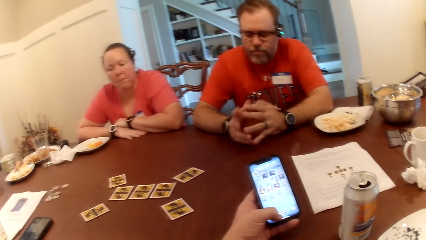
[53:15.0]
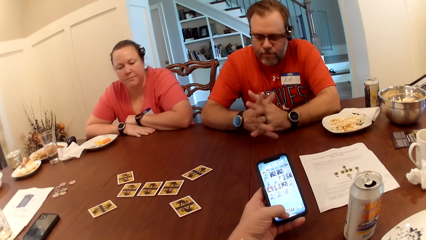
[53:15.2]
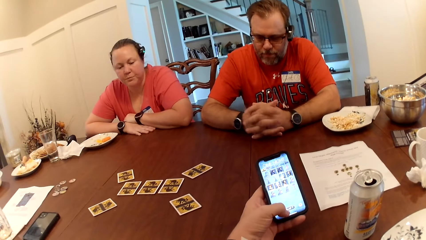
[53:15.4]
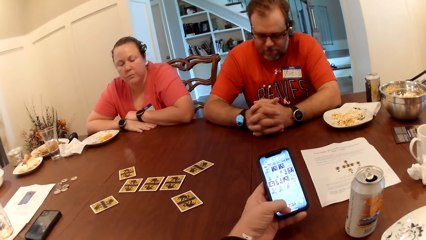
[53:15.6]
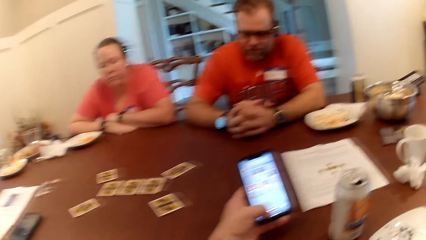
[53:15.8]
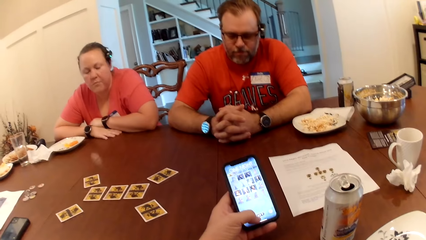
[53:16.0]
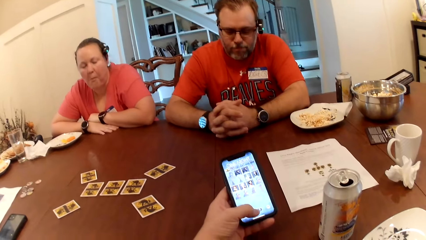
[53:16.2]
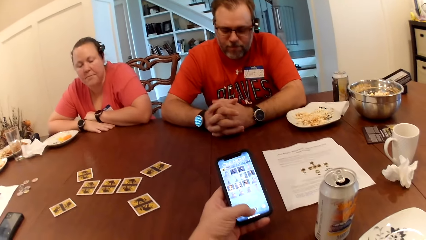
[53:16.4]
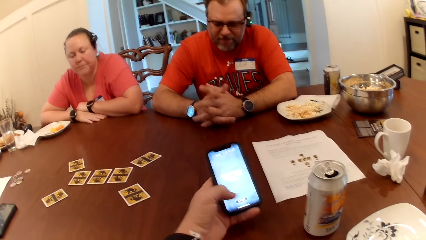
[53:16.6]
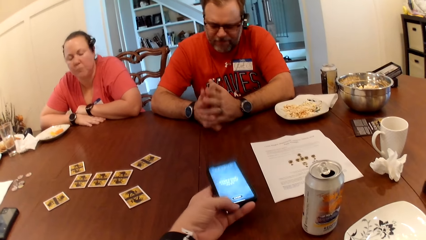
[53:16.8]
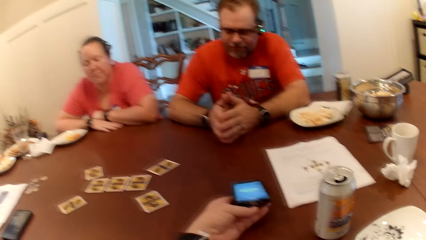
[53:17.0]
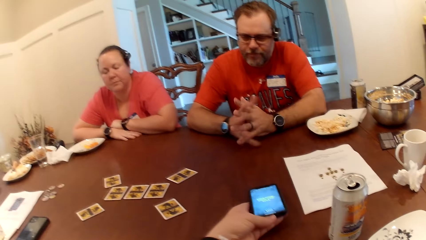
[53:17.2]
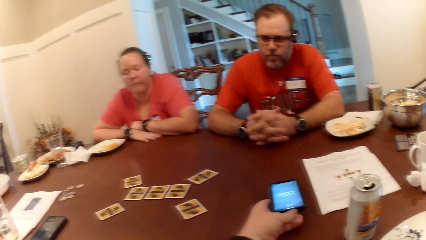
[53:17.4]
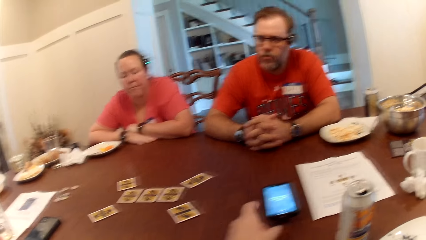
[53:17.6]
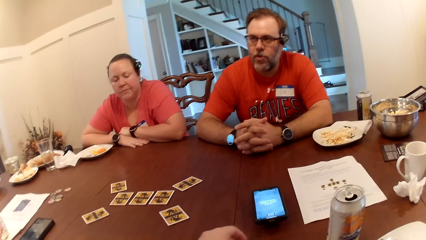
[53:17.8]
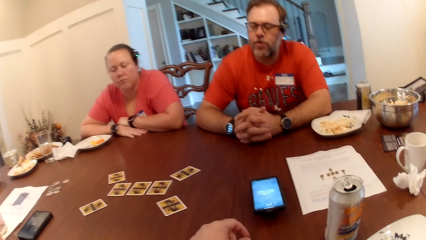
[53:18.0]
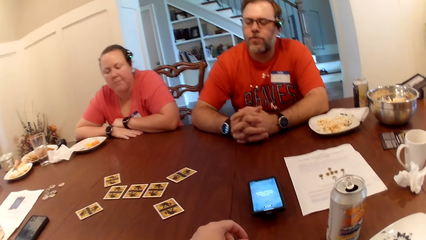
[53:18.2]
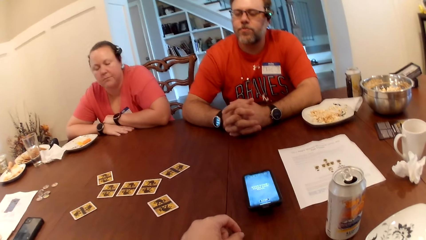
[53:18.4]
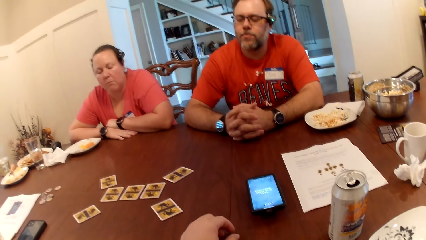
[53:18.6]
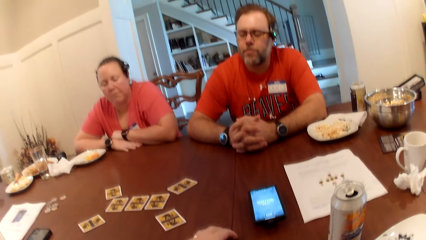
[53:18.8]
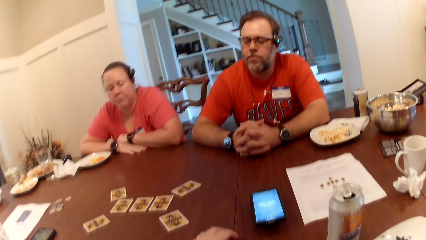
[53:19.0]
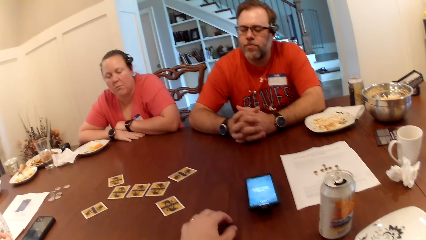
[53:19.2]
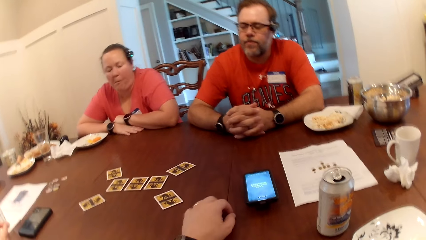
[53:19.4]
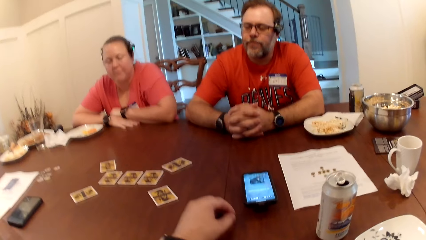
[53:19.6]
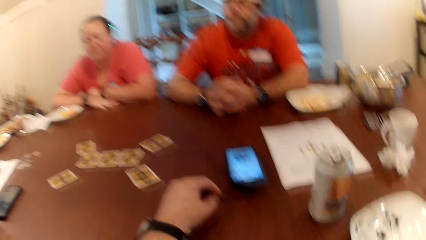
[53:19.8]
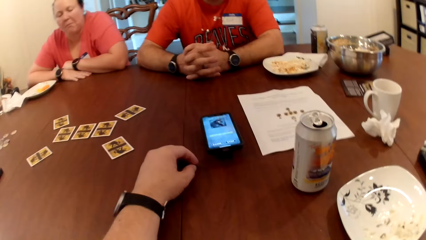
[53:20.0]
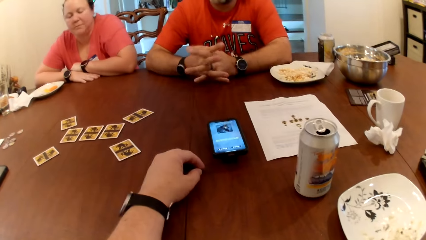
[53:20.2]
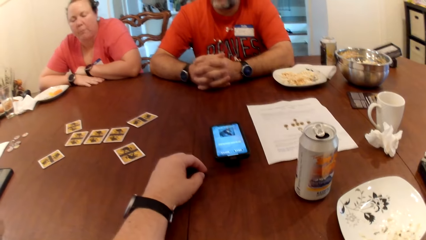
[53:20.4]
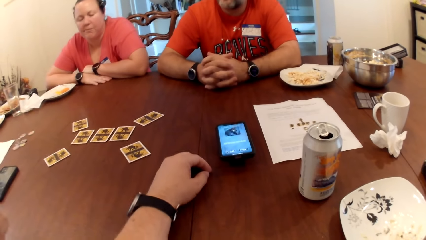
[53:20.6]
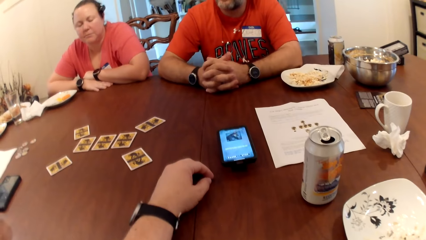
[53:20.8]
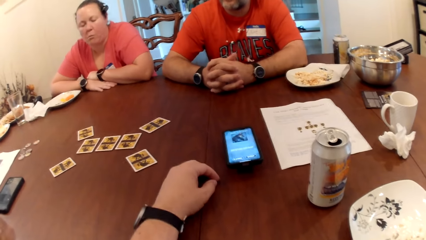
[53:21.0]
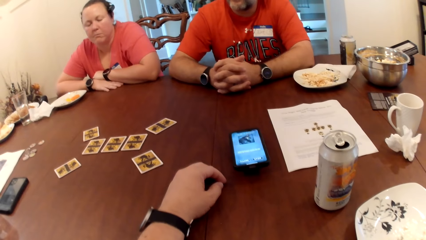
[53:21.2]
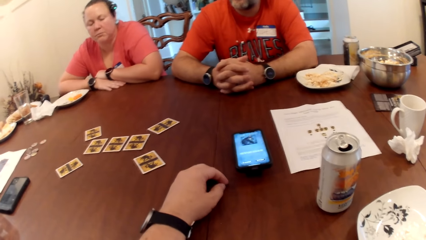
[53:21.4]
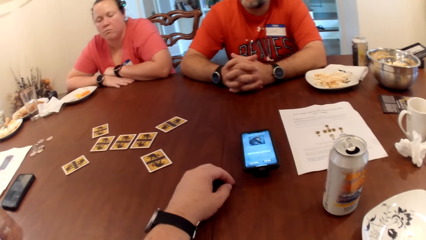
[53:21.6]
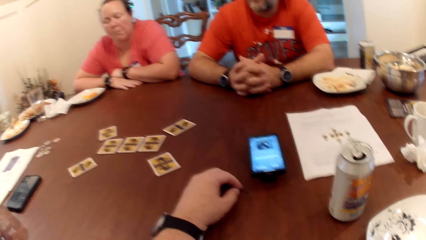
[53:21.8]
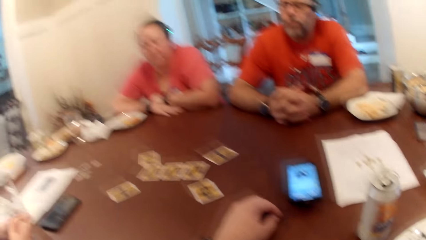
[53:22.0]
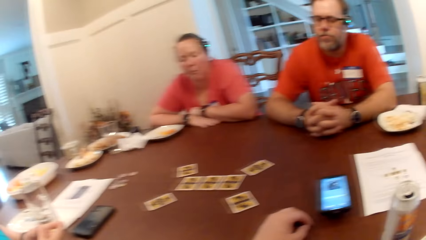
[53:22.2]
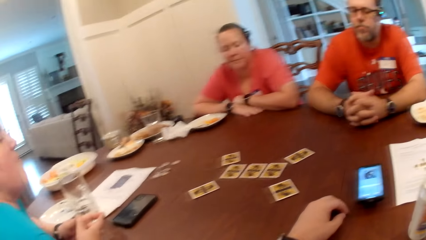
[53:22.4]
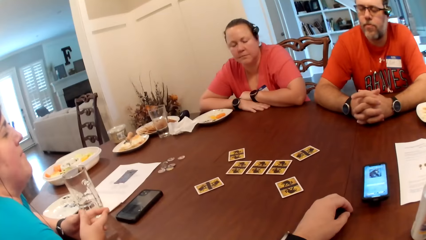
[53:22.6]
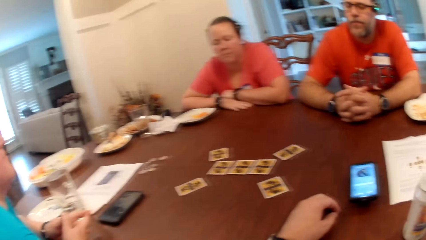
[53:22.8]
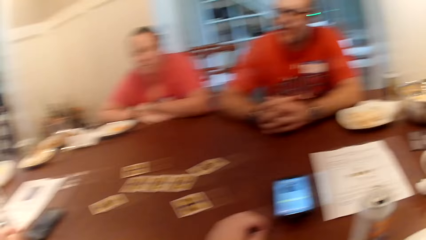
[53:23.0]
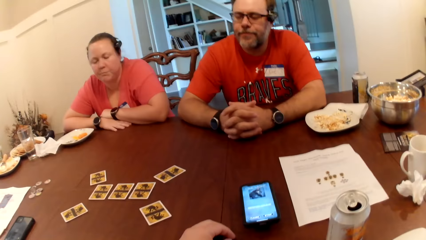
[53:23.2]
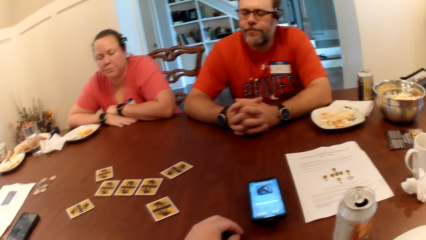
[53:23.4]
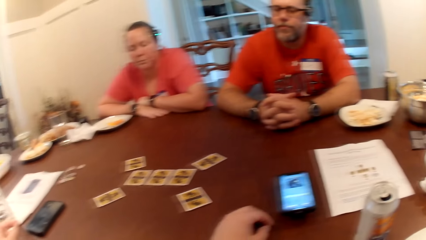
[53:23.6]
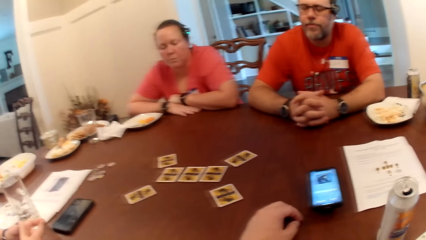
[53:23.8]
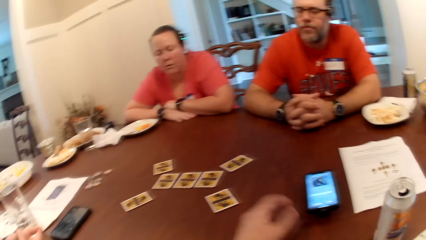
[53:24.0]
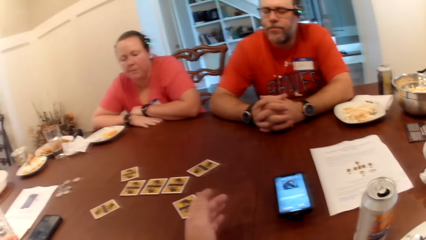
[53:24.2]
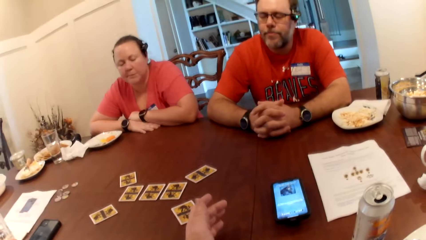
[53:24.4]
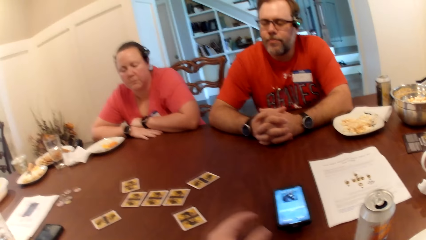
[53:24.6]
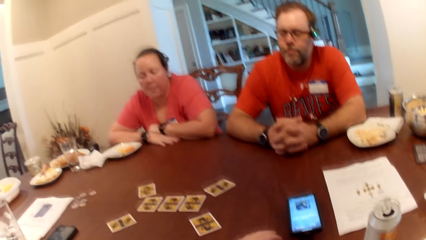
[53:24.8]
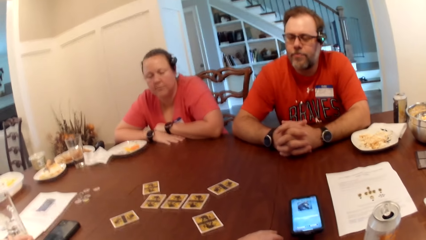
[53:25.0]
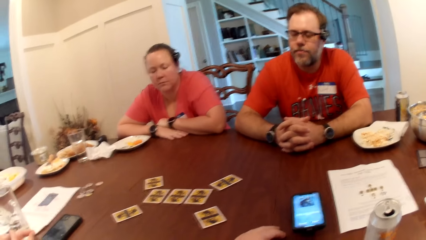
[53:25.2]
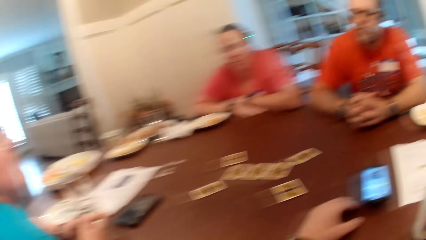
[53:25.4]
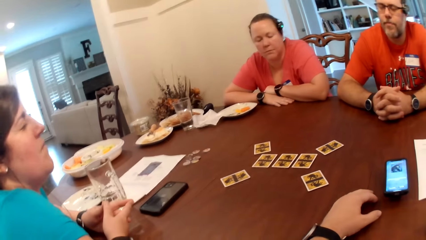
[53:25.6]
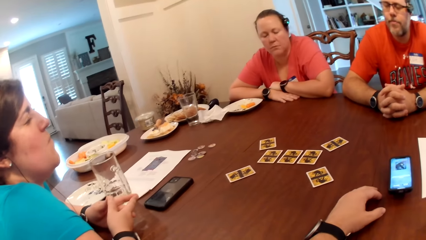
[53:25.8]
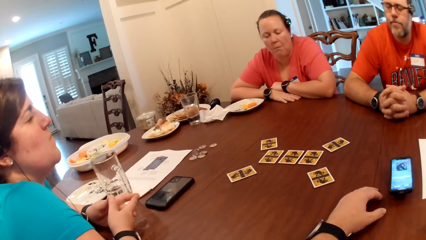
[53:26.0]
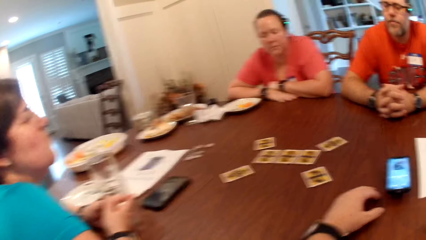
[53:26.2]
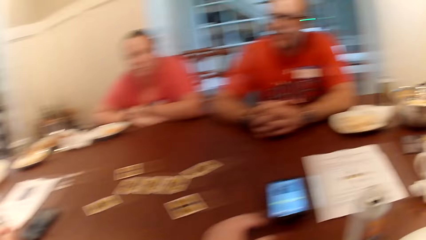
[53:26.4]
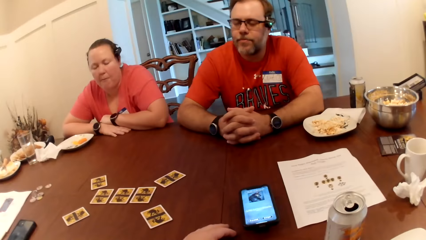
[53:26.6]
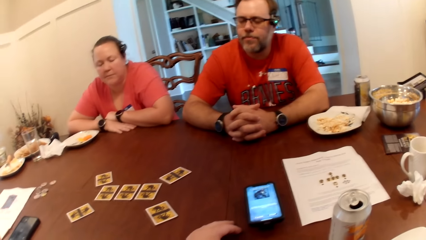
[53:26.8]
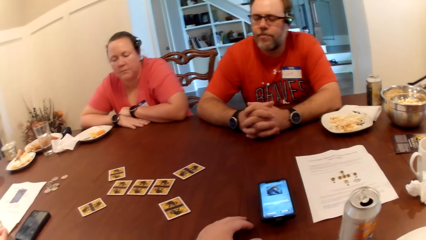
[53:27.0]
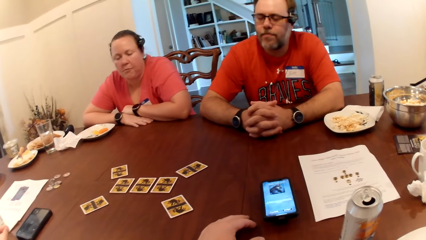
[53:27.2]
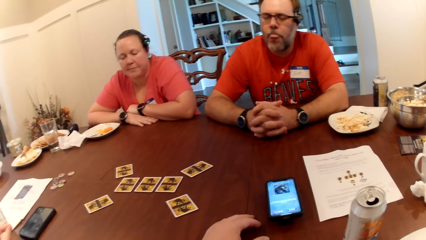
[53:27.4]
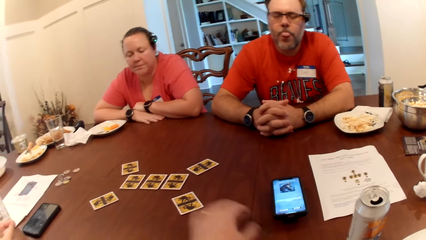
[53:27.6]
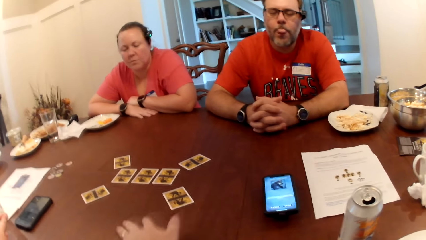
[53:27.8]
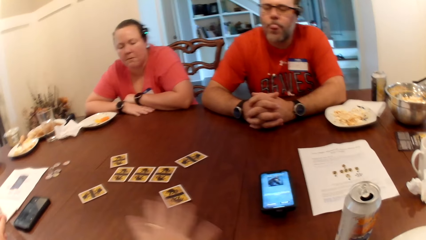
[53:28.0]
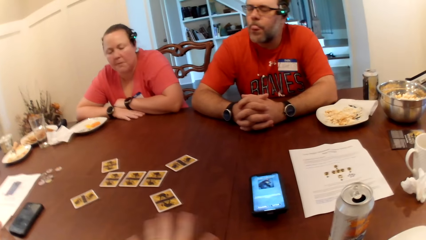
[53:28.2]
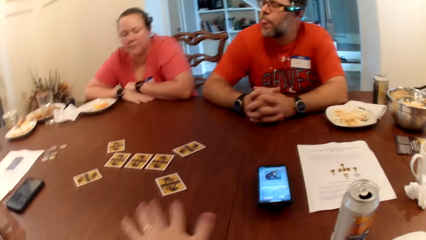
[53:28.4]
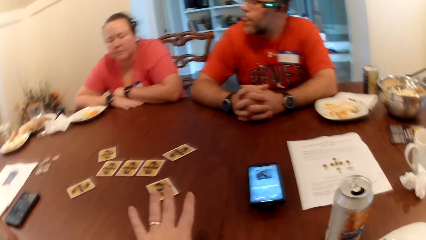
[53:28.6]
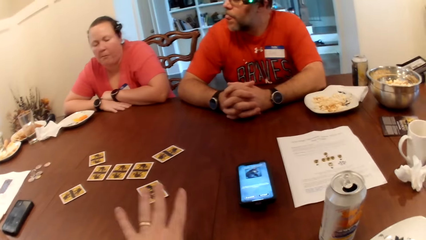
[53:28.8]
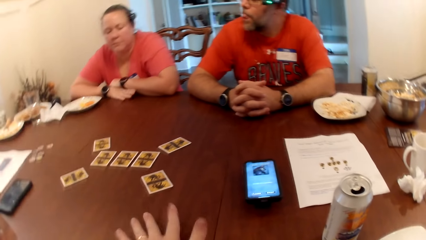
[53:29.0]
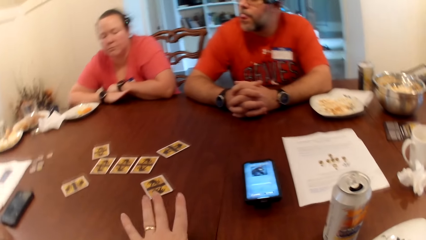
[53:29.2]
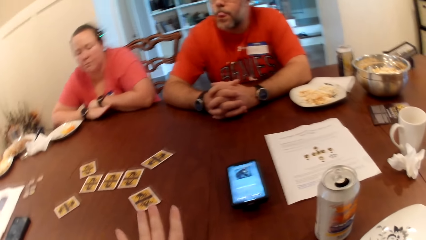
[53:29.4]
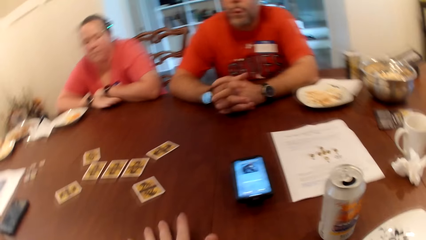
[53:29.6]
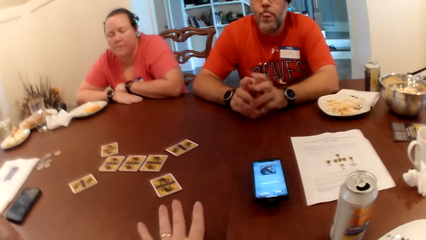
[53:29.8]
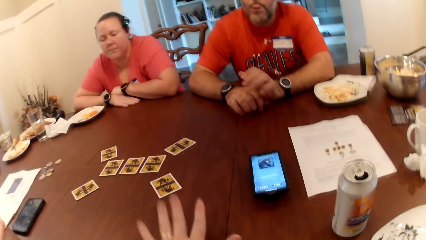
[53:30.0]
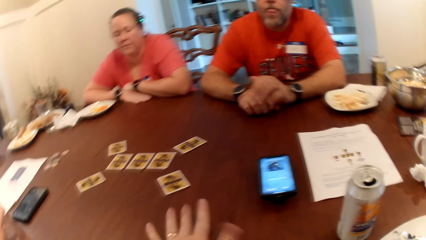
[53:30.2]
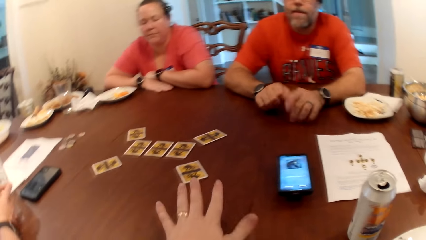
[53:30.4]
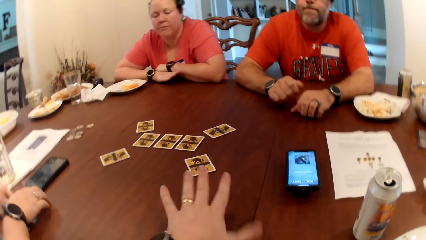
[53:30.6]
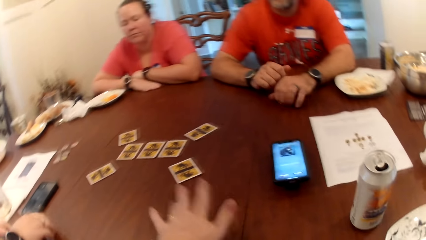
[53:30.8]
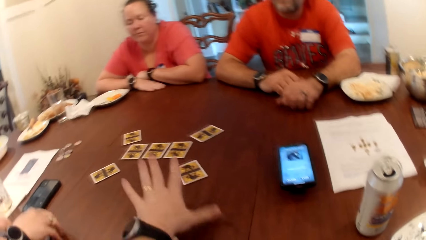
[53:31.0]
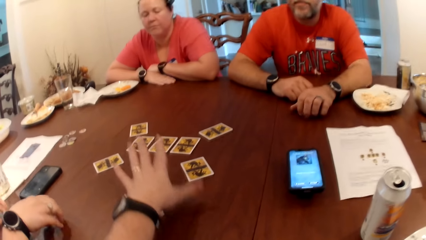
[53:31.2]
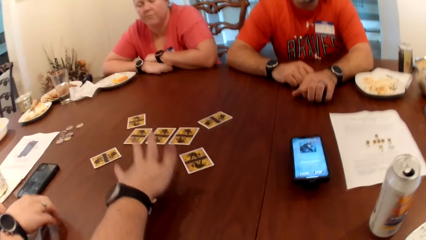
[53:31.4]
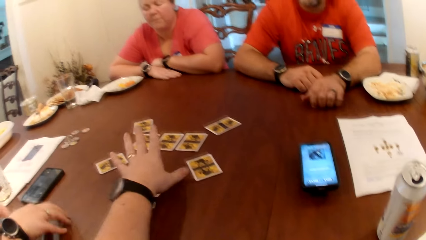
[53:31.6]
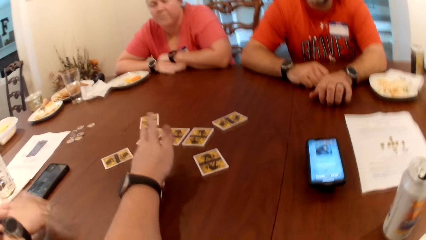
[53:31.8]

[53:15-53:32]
The camera wearer drops the phone on the table with his left hand.
